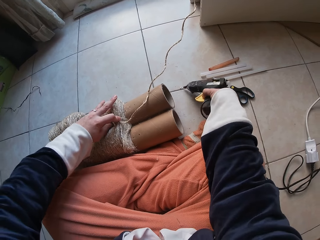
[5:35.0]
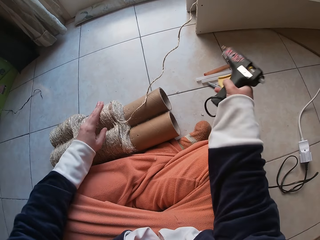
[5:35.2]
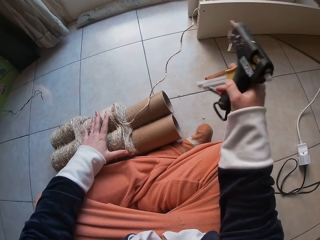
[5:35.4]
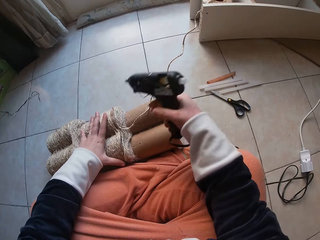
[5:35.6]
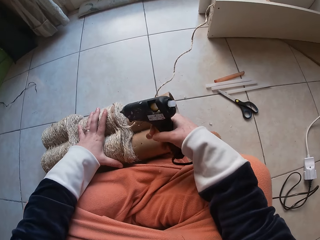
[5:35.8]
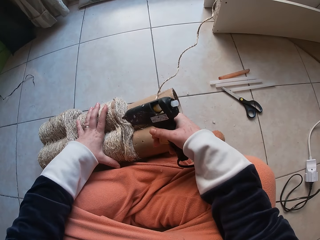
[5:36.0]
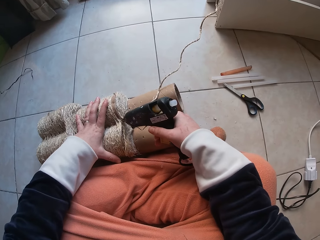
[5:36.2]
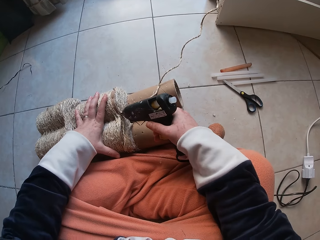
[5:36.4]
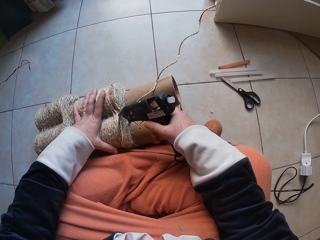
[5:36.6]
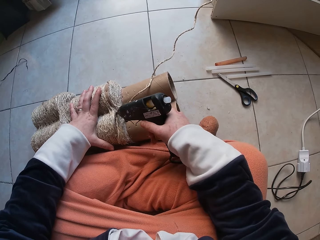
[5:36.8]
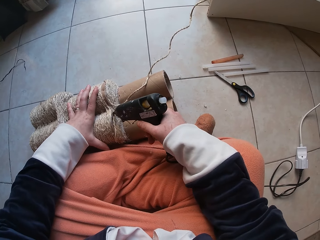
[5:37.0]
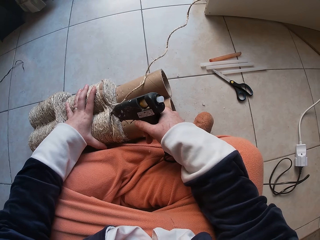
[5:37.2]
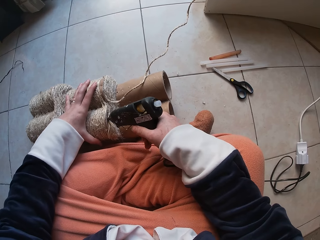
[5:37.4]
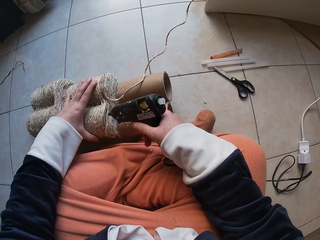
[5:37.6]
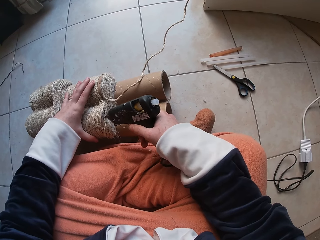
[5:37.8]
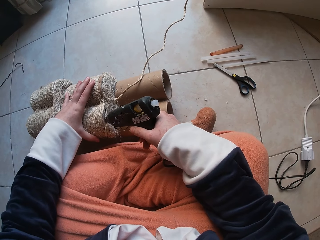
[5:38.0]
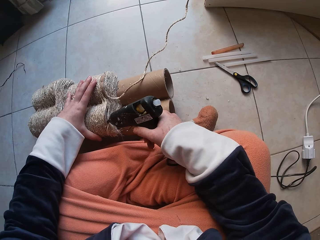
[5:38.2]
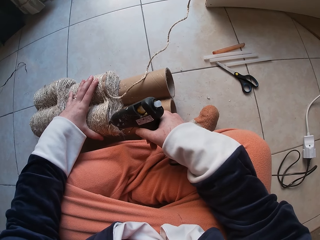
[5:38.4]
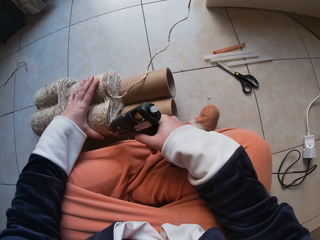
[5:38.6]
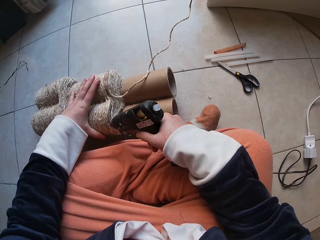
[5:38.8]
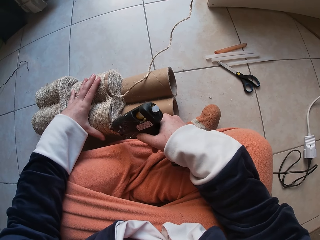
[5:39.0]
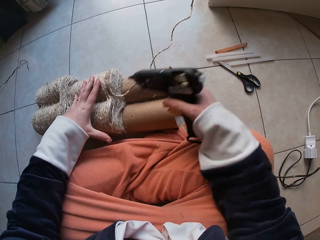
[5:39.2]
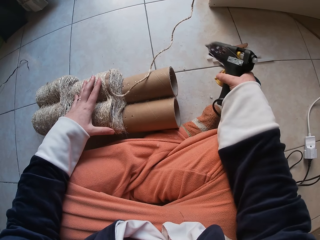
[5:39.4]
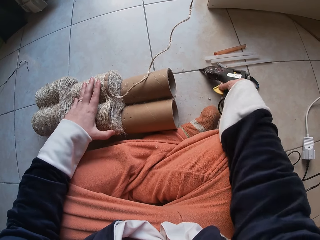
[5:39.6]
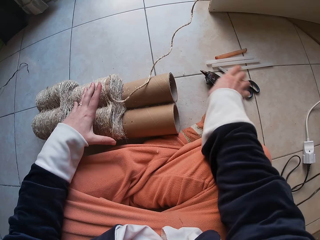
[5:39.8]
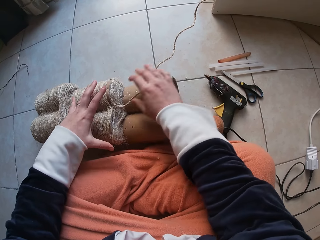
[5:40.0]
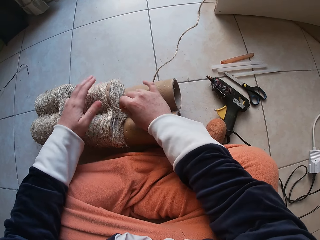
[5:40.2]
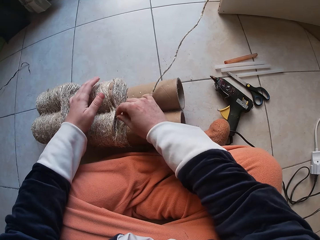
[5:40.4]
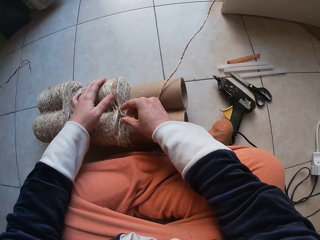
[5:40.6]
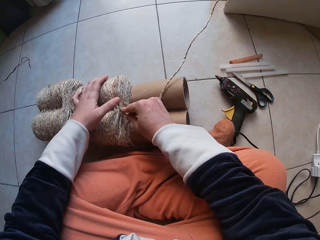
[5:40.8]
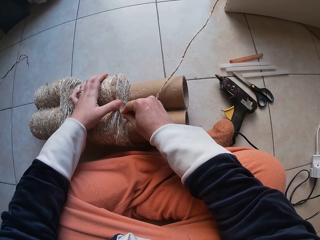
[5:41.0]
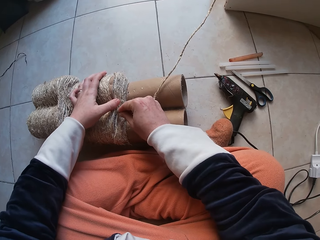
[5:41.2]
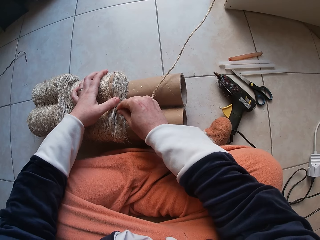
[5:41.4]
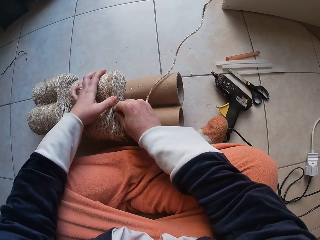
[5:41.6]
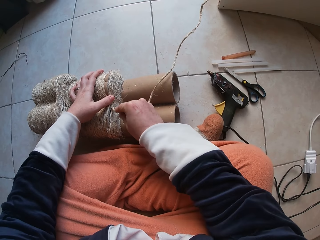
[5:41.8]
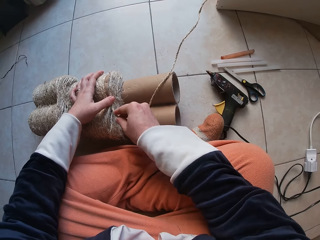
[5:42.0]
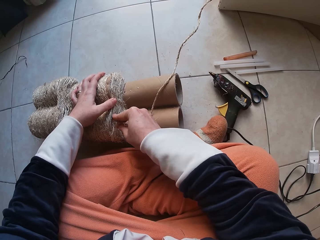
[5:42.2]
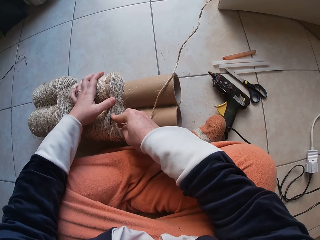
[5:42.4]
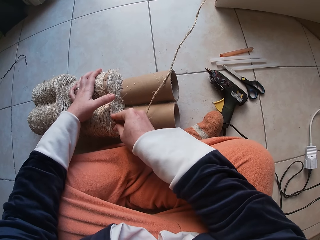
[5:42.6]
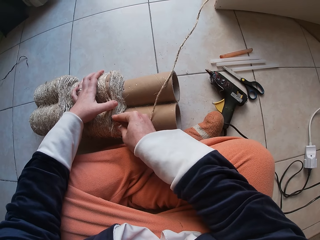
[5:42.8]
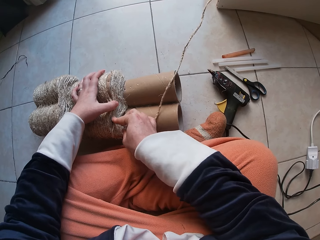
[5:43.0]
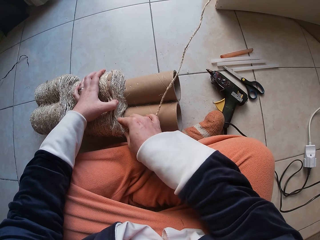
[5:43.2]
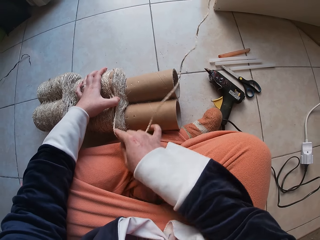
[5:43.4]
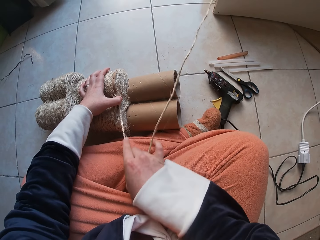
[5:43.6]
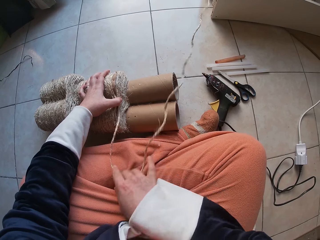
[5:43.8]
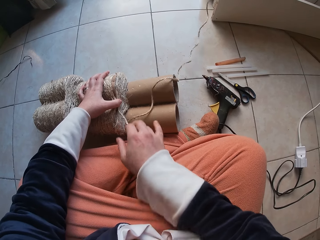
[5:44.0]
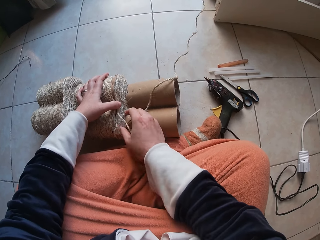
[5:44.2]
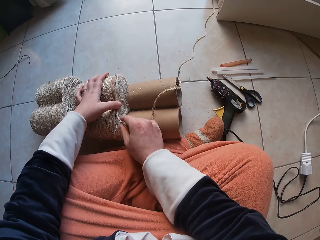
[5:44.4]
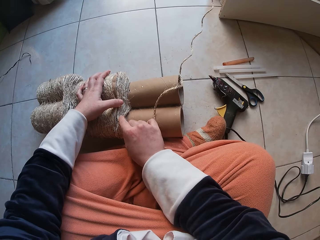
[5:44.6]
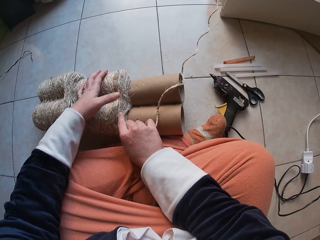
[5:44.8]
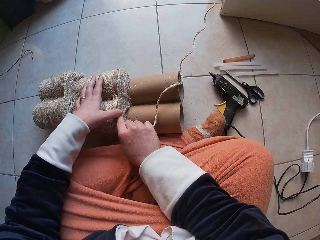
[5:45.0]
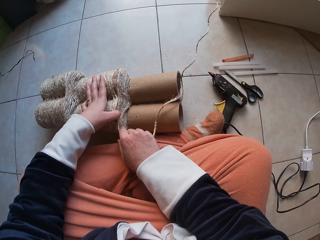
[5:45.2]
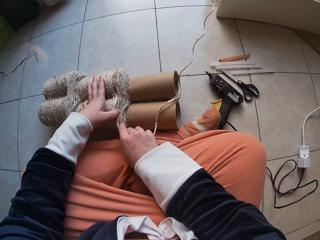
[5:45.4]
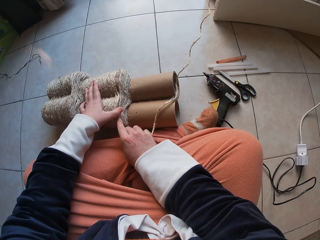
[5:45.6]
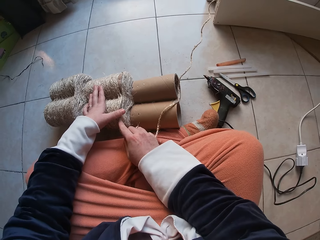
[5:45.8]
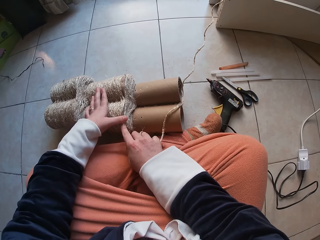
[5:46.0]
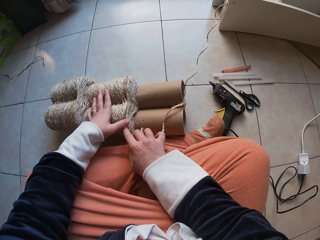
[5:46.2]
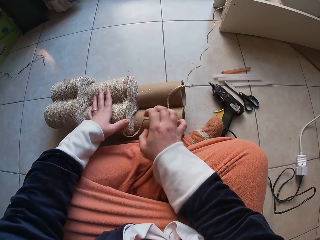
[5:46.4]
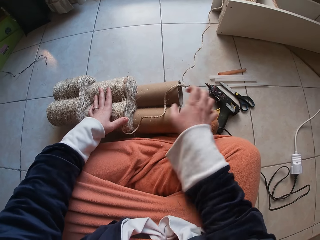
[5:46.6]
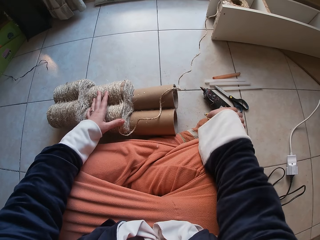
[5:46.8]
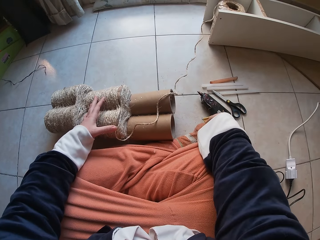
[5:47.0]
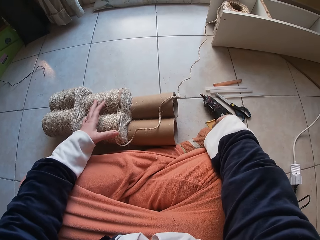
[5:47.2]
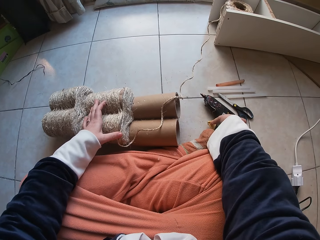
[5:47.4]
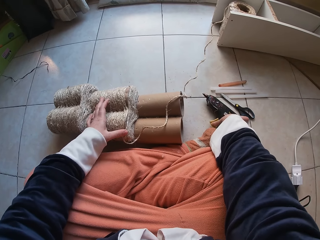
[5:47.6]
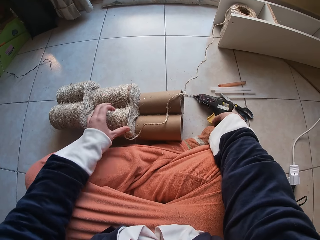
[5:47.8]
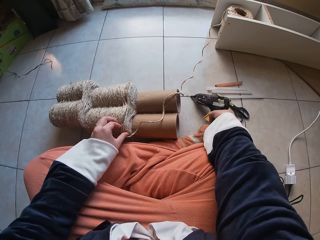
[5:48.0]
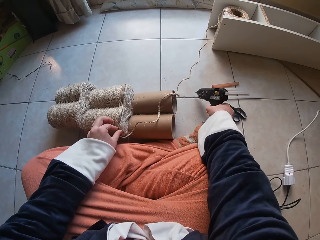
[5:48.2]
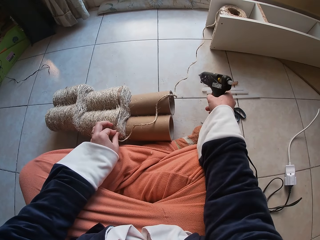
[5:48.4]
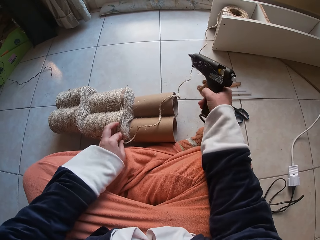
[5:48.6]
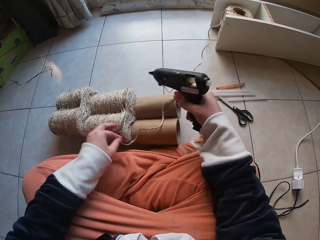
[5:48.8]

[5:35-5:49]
The camera wearer applies glue on the grass rope on the card tube with a glue gun in her right hand. She drops the glue gun in her right hand on the floor. She rolls the grass rope around each other on the cardboard tube on the floor with both hands. She attaches the string on the roller. She adjusts the rope with her right hand. She rolls the grass rope around each other on the cardboard tube on the floor with both hands. She picks up the glue gun from the floor with her right hand.

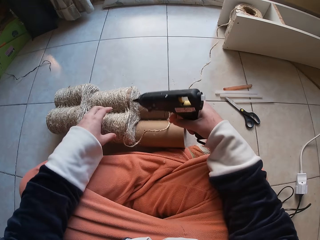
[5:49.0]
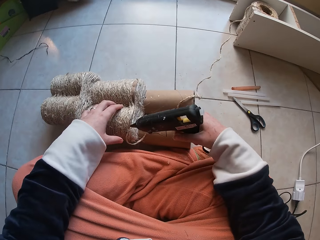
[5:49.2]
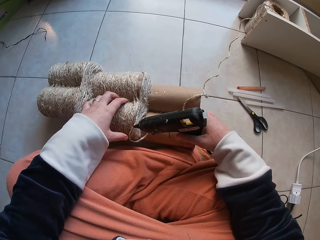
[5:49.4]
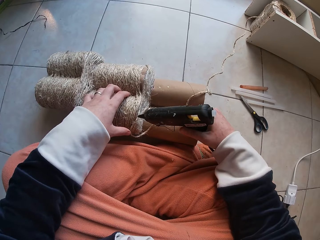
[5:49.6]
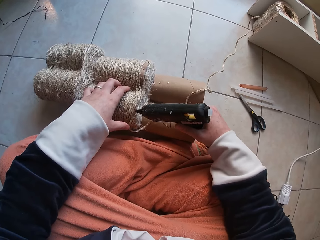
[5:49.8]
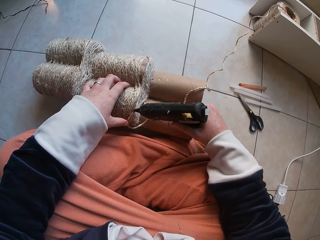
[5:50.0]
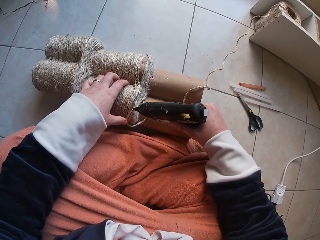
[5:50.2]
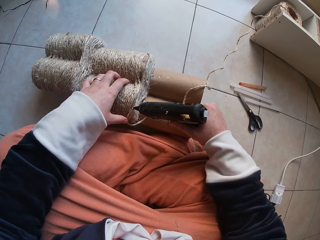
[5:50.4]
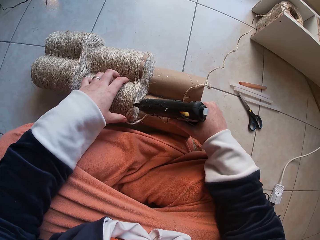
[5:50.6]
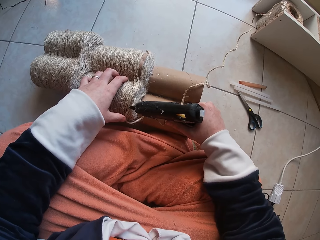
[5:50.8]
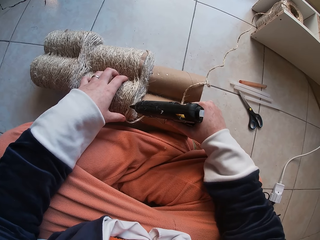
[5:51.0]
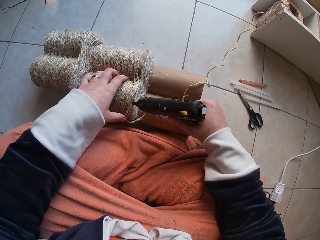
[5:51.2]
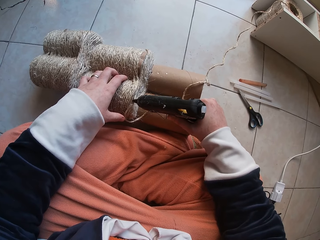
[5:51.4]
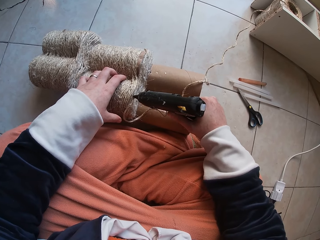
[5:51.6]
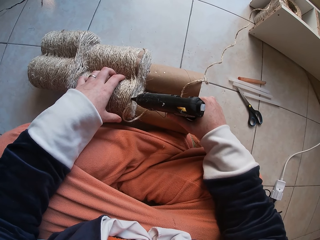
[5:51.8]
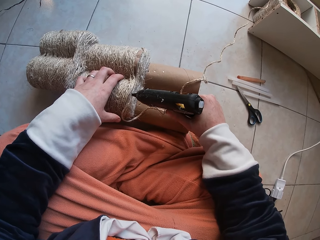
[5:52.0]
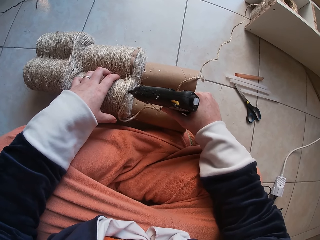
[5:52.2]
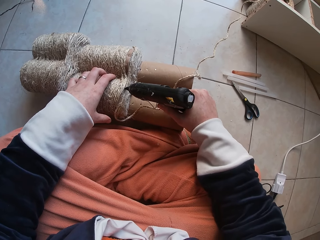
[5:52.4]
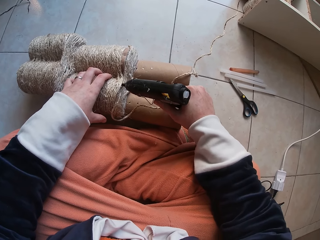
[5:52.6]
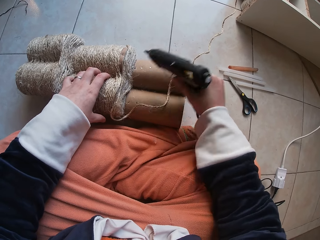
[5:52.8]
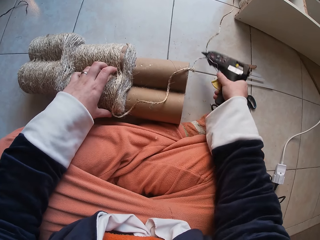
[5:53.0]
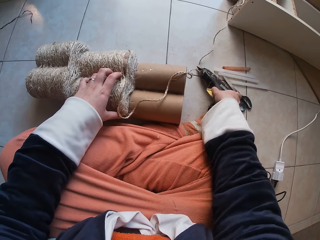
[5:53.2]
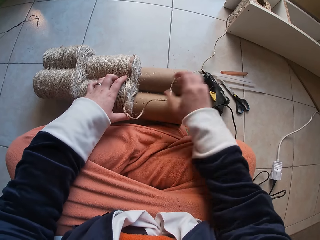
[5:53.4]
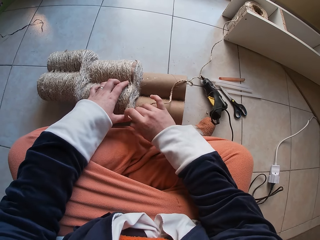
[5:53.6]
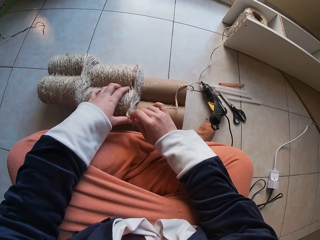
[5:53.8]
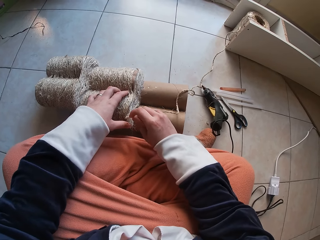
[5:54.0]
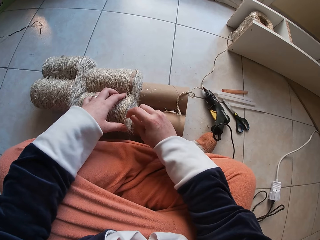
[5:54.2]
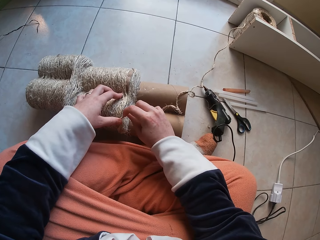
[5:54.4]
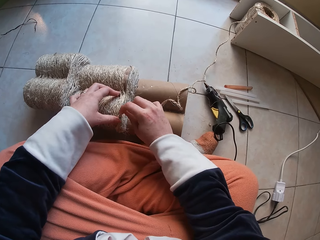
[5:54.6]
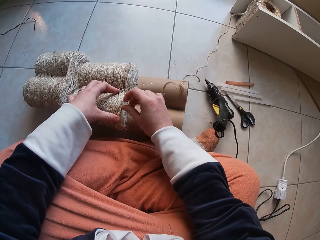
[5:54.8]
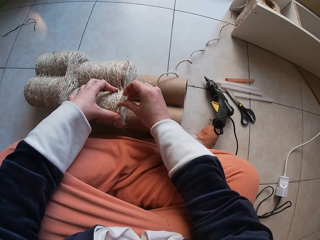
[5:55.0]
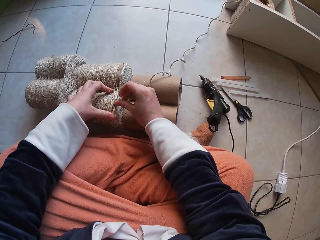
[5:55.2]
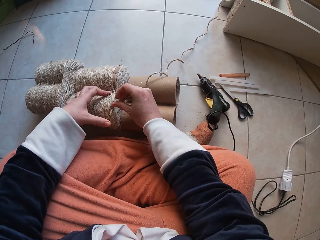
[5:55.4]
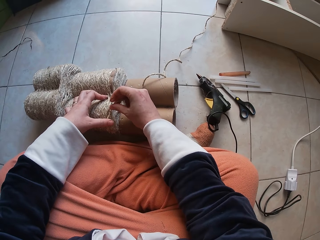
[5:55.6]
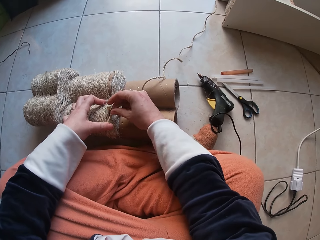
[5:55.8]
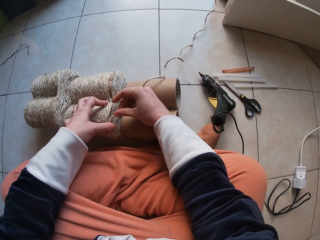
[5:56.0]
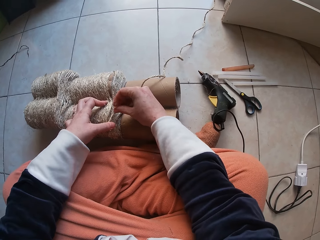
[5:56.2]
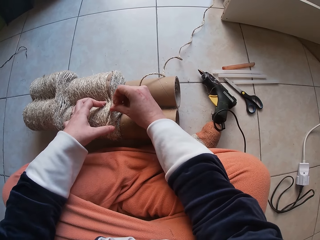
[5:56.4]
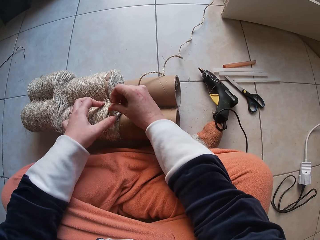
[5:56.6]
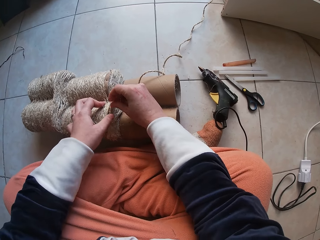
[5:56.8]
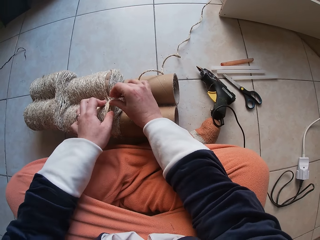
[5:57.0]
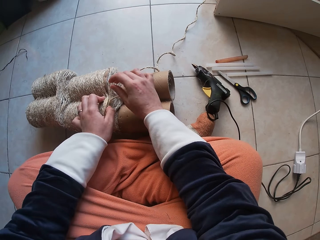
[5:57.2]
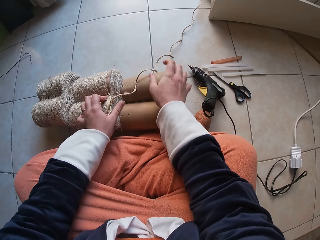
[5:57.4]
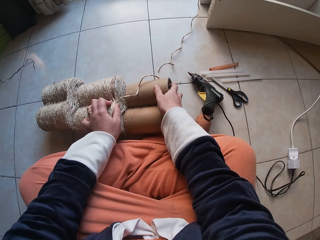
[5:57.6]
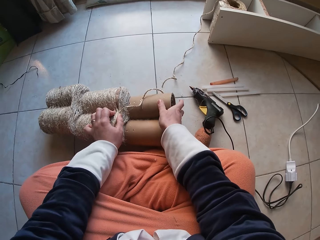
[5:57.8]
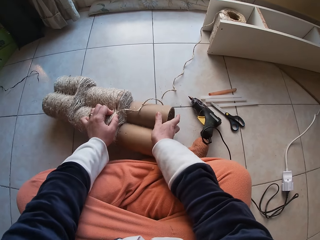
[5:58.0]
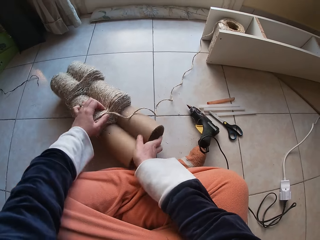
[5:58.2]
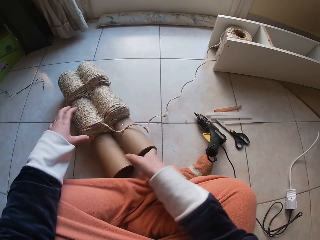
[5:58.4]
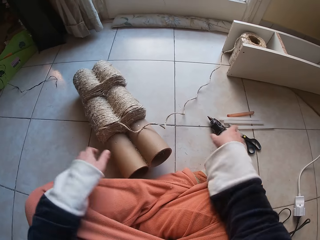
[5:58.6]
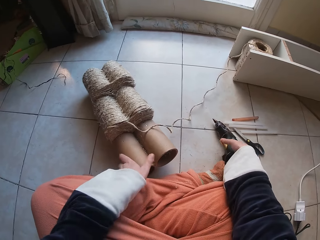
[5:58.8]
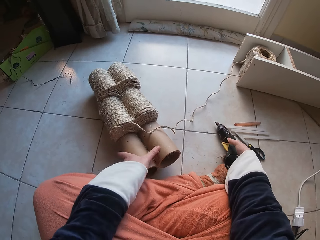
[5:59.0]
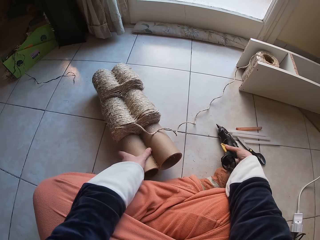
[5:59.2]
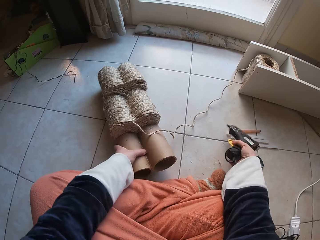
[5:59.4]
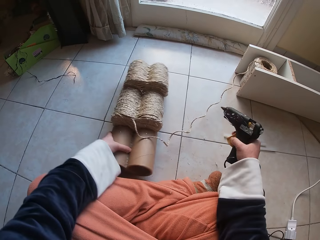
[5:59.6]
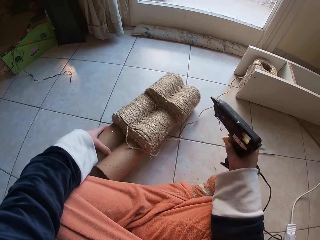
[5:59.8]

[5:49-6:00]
The camera wearer applies glue on the grass rope on the card tube with the glue gun in her right hand. She drops the glue gun in her right hand on the floor. She rolls the grass rope around each other on the cardboard tube on the floor with both hands. She attaches the string on the roller. She adjusts the cardboard tube on the floor with both hands. She turns the roller.
